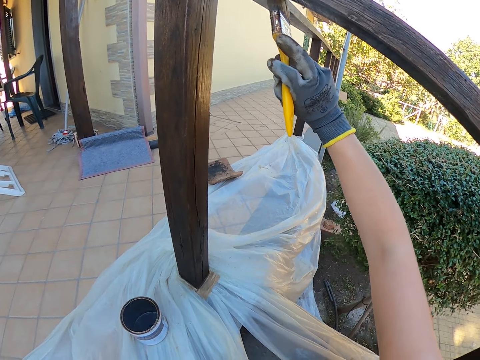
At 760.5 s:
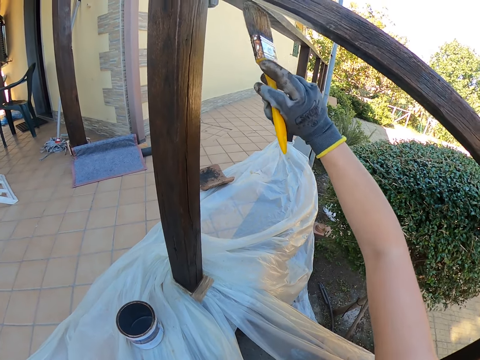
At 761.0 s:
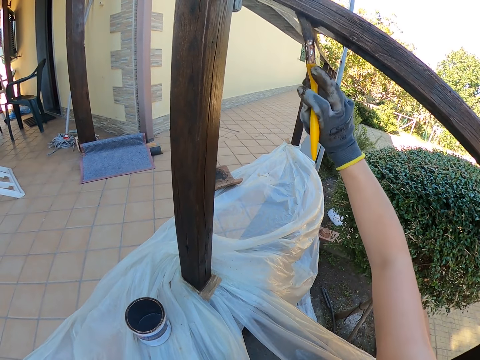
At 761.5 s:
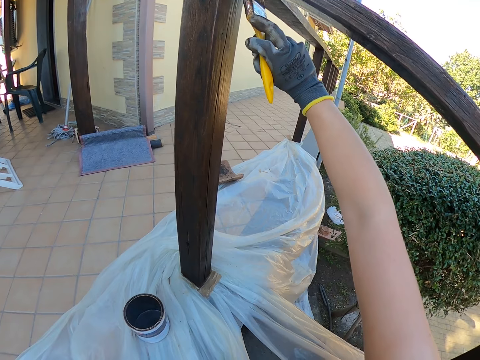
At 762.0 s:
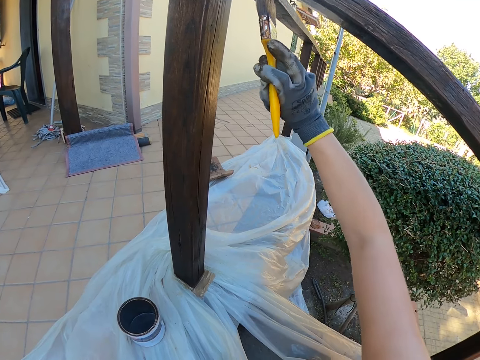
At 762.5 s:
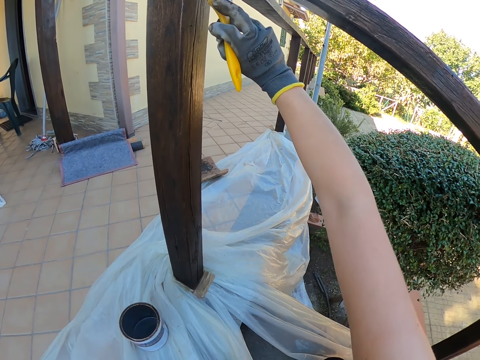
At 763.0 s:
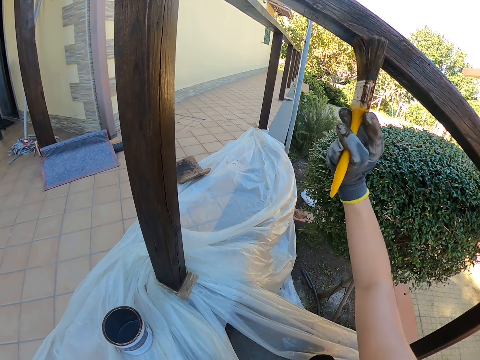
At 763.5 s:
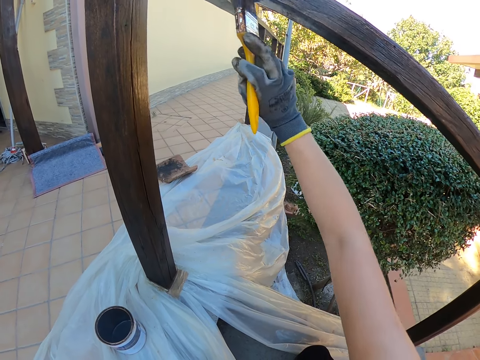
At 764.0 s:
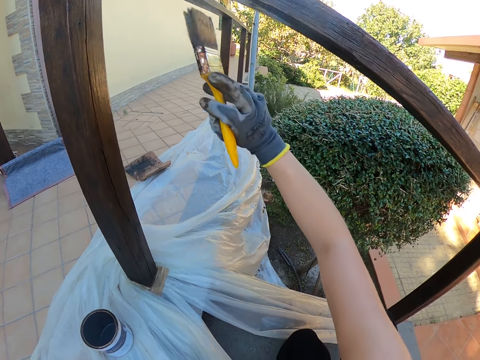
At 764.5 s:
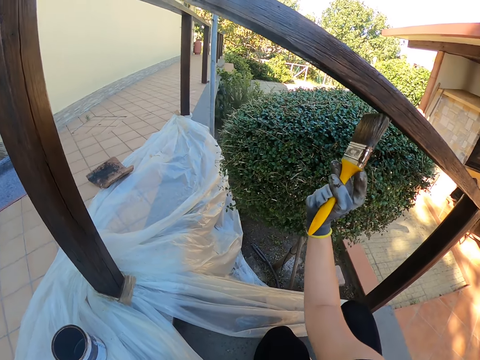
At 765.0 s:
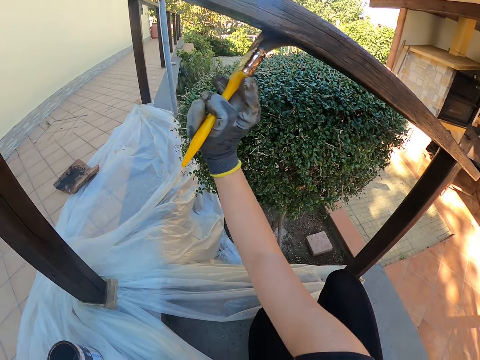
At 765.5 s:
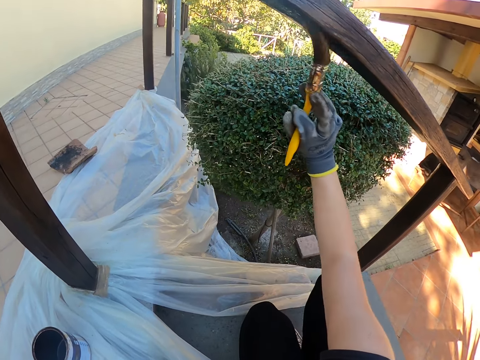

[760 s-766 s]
The camera wearer paints the exterior wooden hand rail.

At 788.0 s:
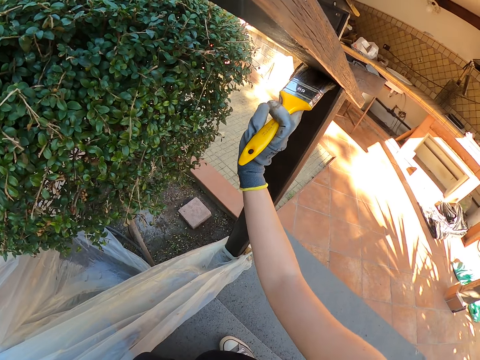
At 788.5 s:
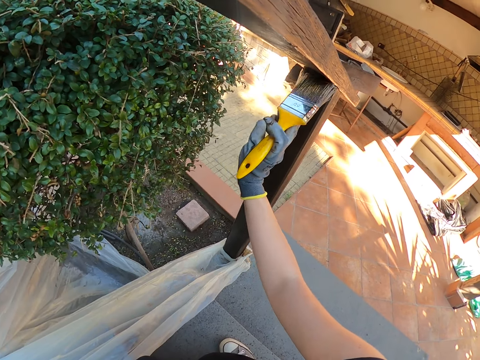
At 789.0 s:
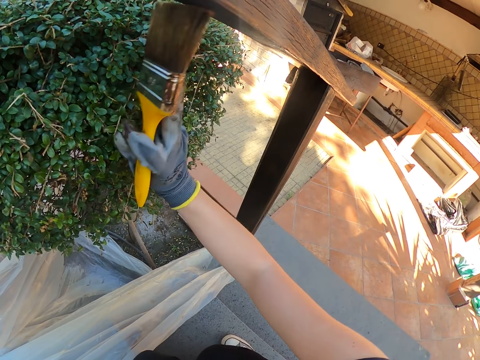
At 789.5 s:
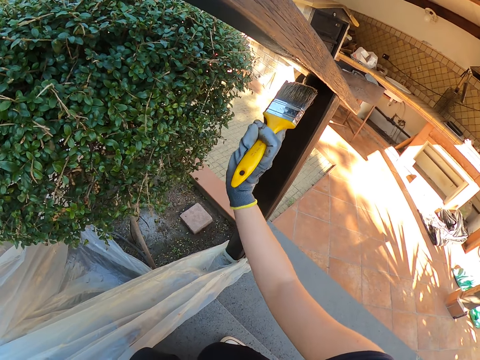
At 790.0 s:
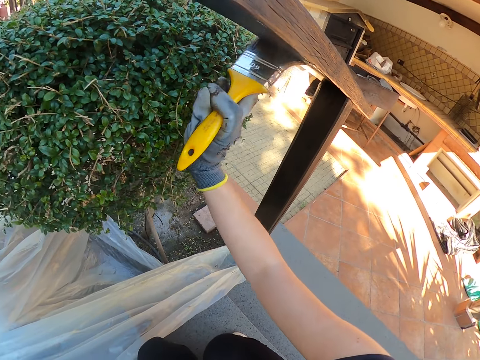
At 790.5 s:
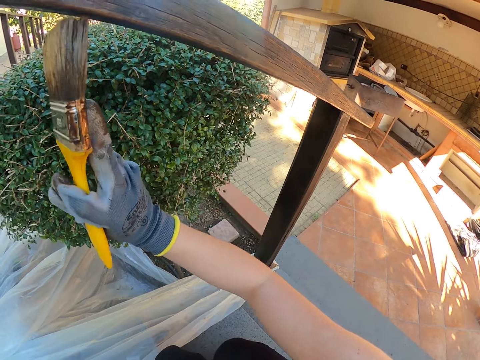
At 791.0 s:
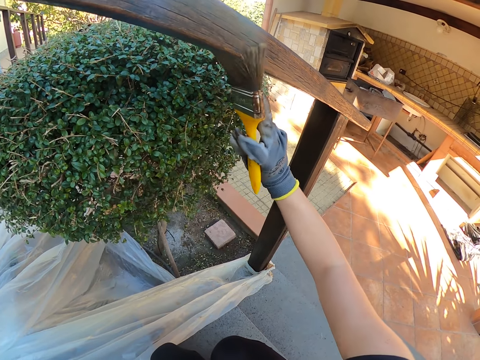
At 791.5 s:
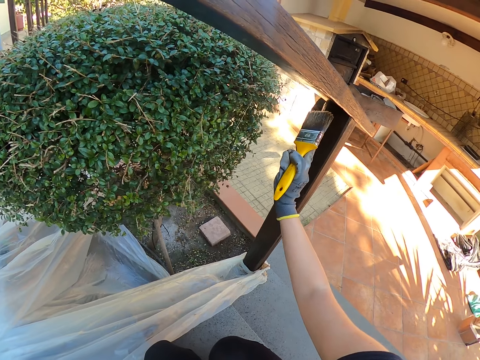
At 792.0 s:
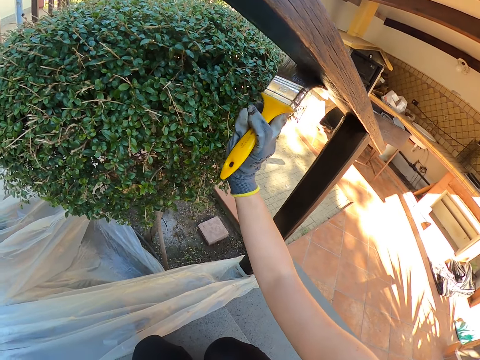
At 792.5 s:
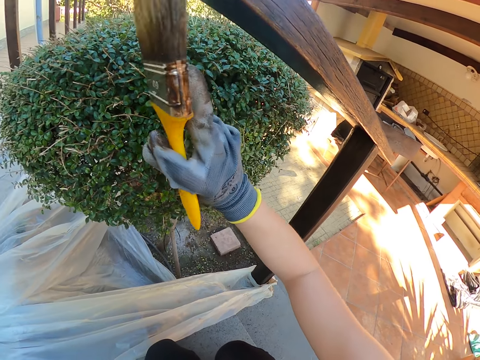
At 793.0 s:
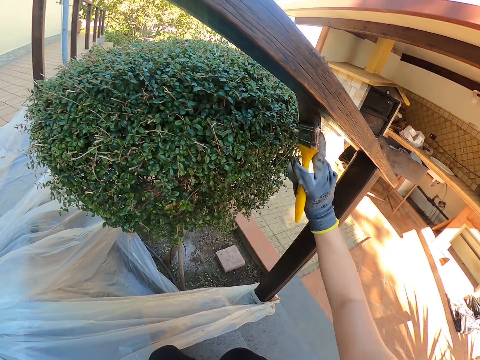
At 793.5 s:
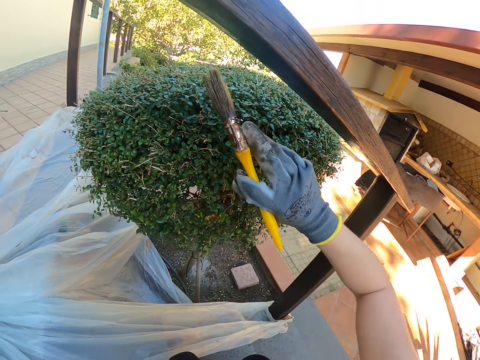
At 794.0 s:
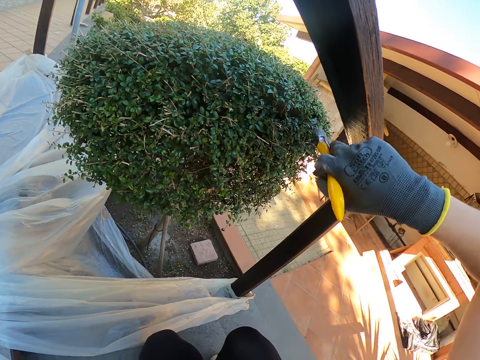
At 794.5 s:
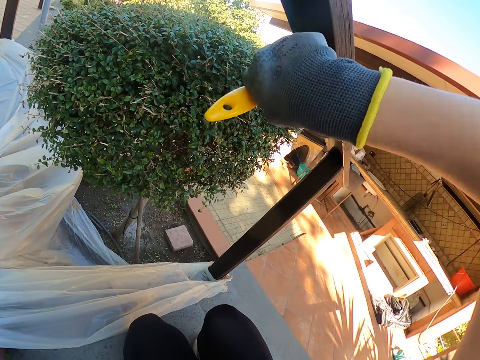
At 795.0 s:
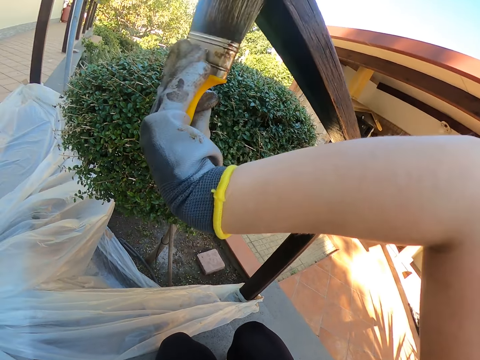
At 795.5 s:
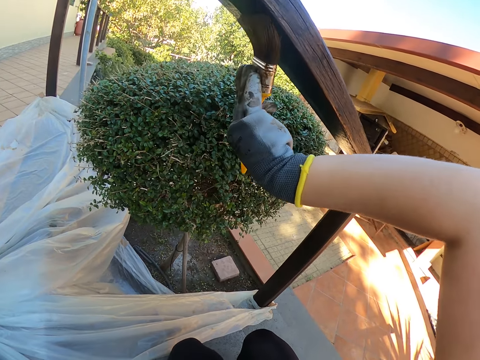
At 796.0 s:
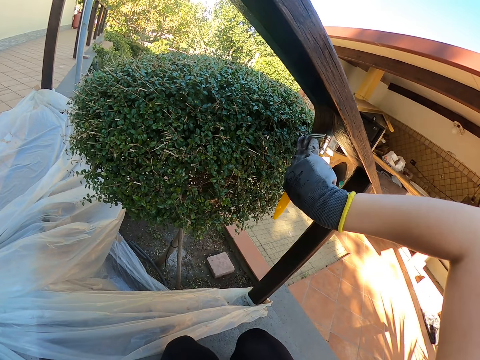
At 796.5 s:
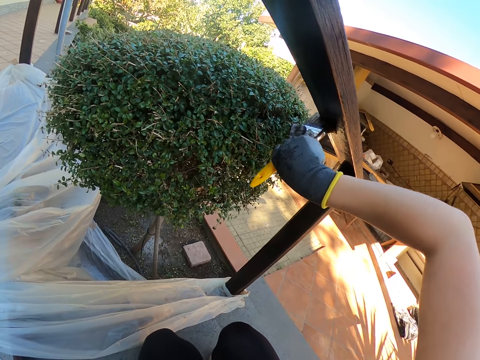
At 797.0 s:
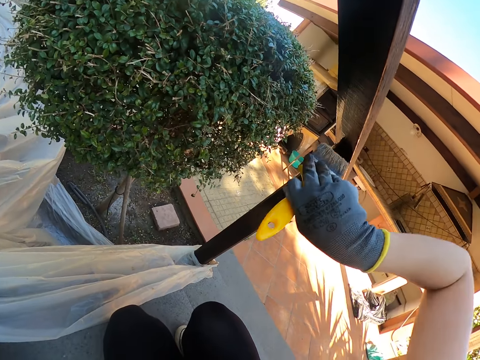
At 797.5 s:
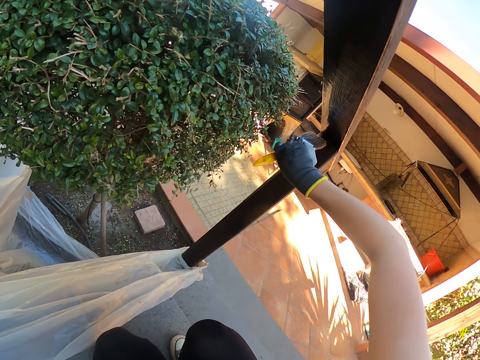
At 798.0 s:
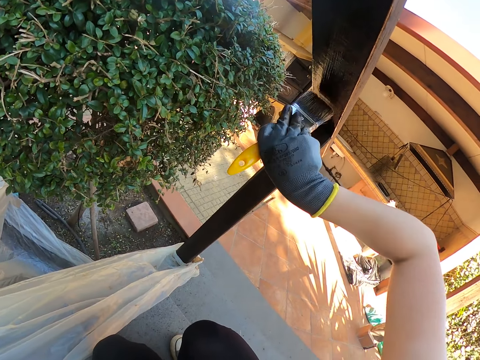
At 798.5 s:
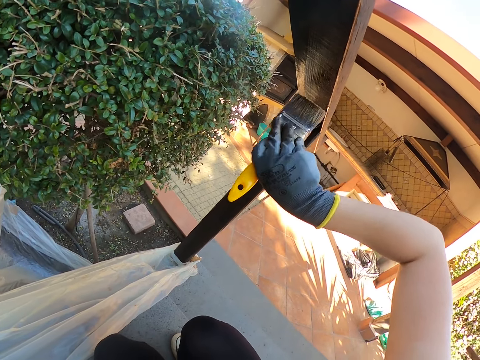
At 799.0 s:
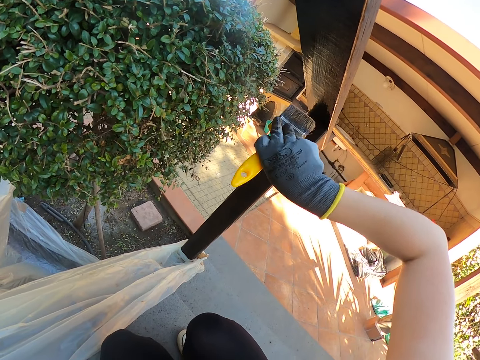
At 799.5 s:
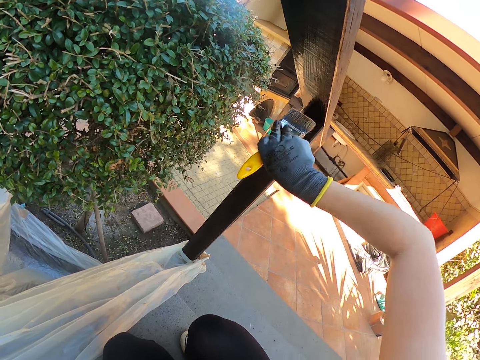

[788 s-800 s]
The camera wearer paints exterior wooden railings.

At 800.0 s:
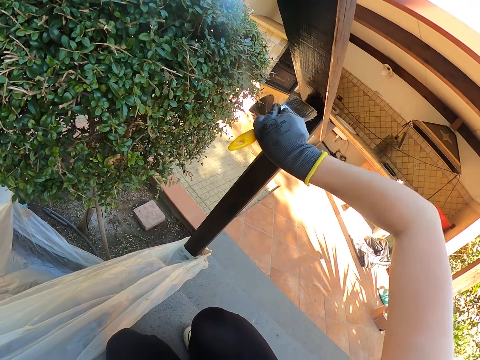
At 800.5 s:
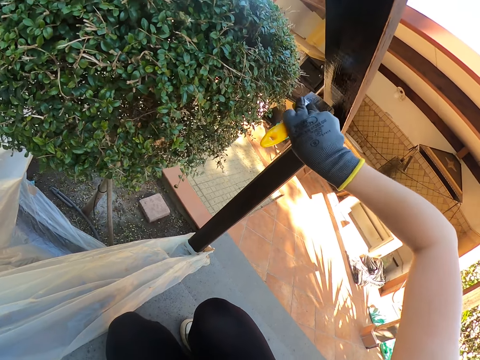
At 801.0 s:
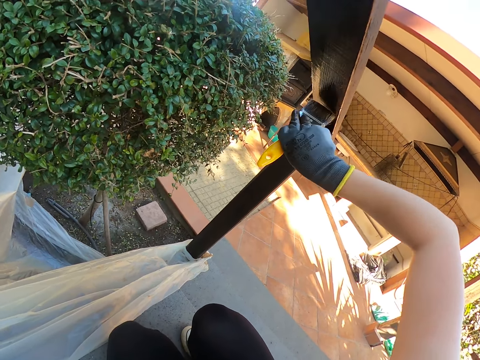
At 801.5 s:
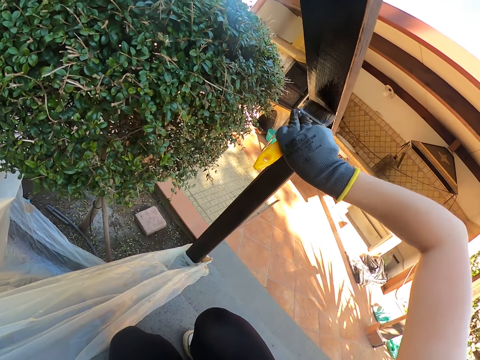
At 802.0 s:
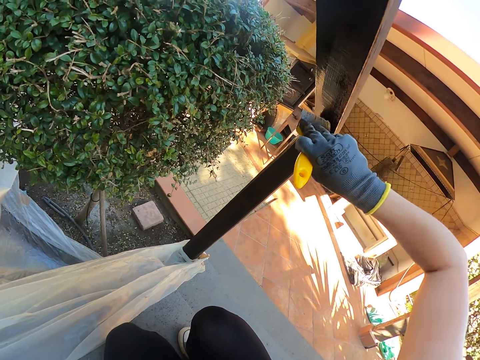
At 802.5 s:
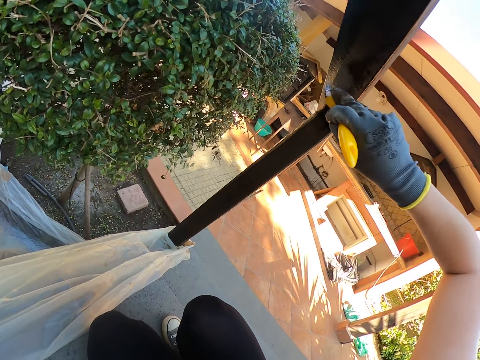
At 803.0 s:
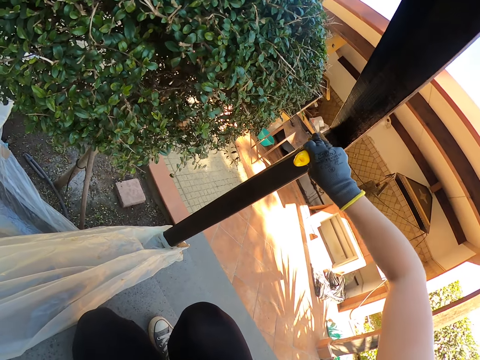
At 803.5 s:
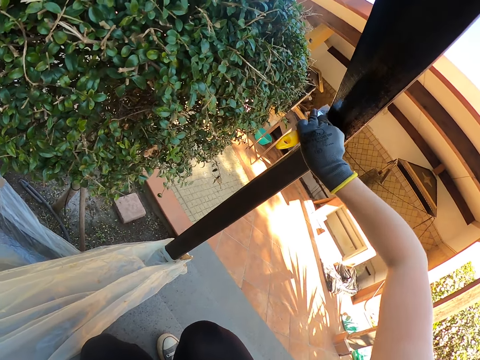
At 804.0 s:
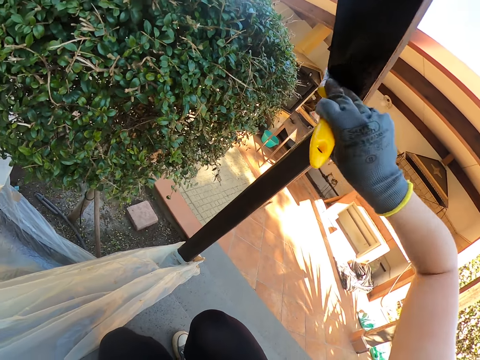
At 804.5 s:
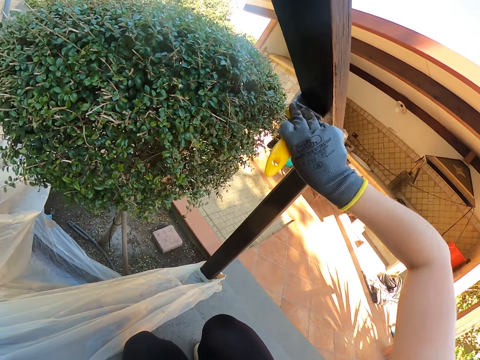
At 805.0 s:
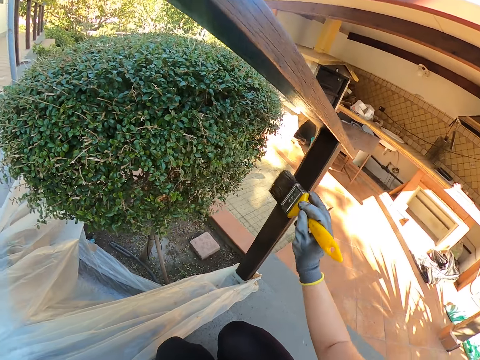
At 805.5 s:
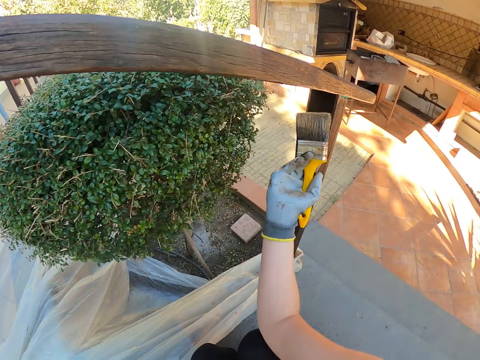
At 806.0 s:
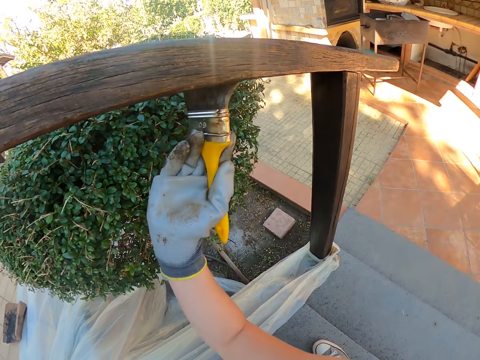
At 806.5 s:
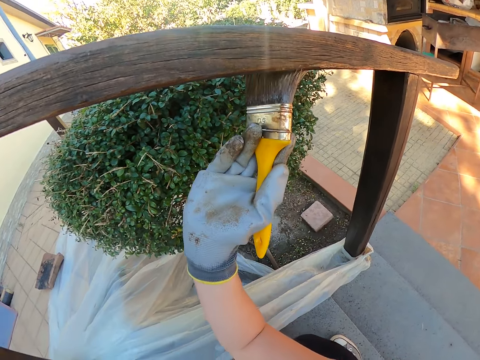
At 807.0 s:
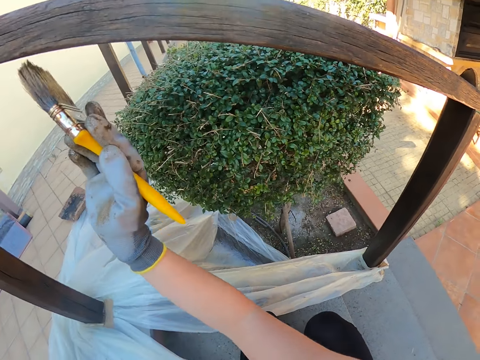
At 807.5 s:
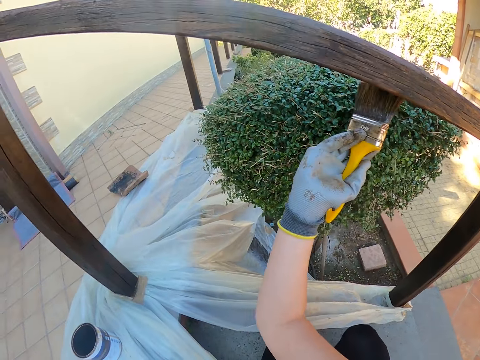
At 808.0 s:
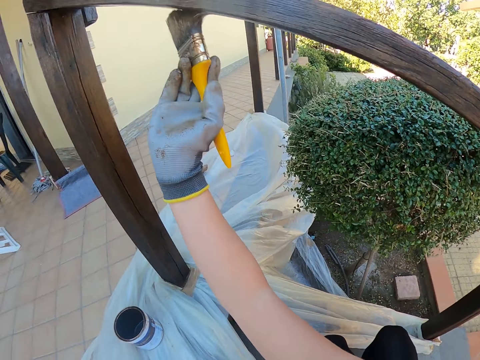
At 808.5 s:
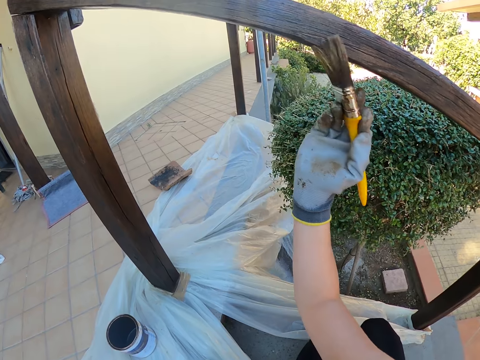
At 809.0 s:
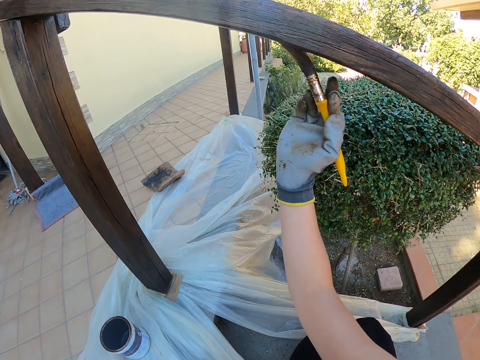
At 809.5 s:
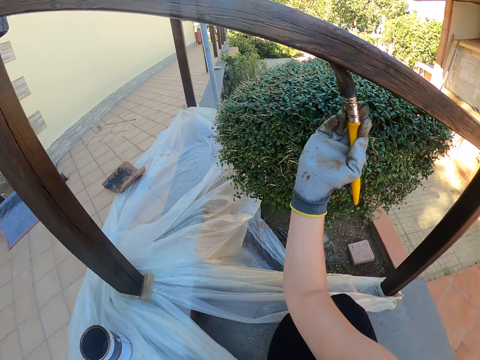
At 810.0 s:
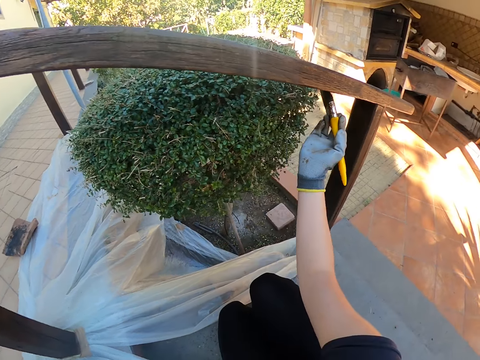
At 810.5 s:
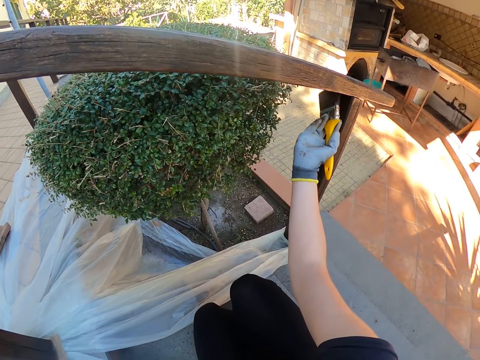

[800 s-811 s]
The camera wearer stops painting. They paint the exterior wooden railings.
